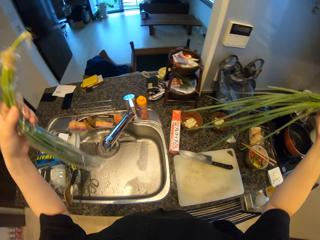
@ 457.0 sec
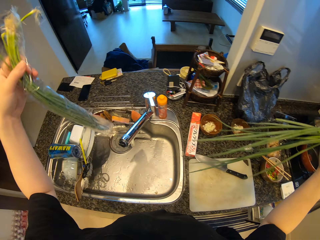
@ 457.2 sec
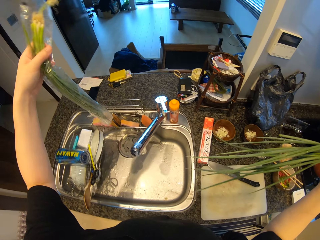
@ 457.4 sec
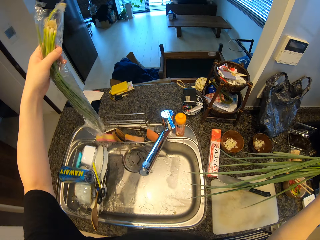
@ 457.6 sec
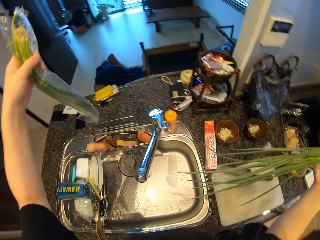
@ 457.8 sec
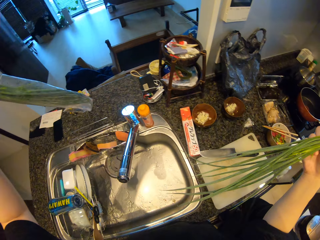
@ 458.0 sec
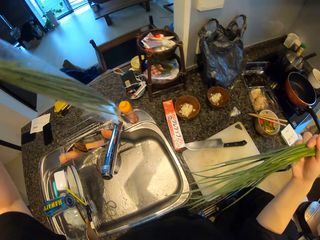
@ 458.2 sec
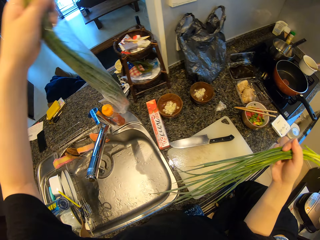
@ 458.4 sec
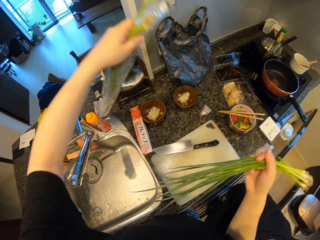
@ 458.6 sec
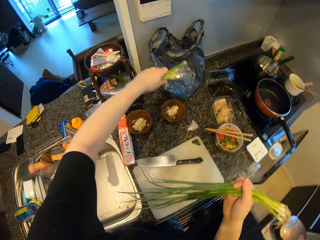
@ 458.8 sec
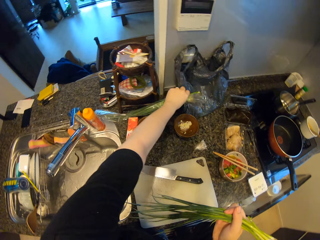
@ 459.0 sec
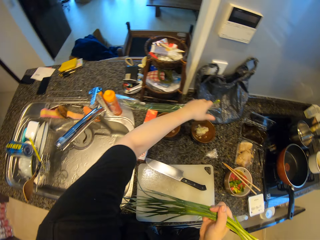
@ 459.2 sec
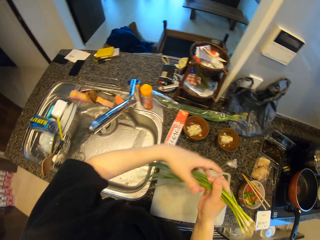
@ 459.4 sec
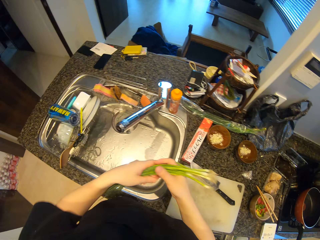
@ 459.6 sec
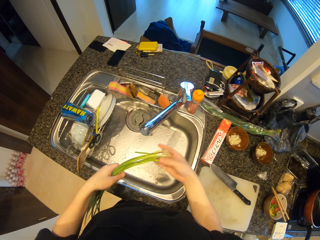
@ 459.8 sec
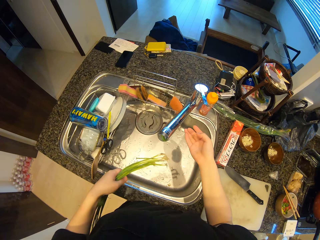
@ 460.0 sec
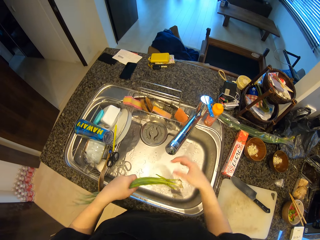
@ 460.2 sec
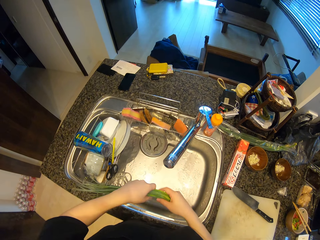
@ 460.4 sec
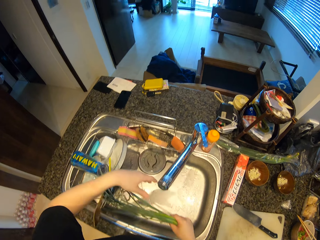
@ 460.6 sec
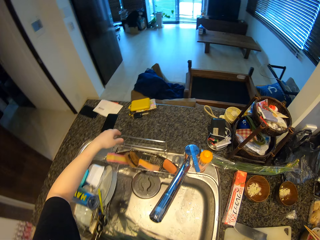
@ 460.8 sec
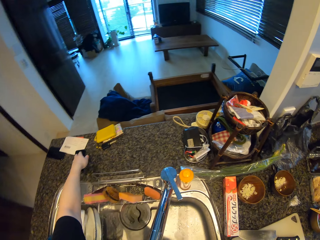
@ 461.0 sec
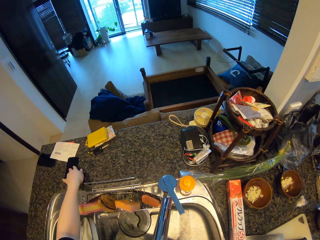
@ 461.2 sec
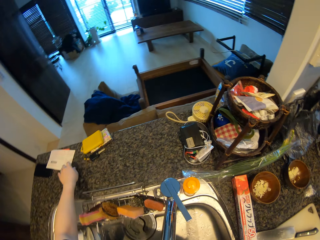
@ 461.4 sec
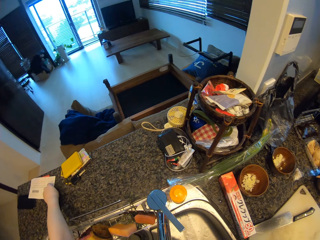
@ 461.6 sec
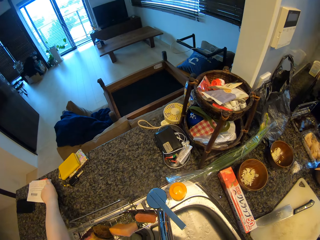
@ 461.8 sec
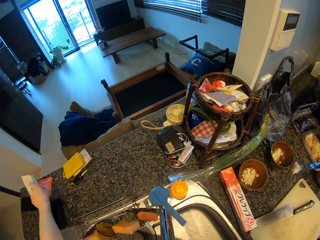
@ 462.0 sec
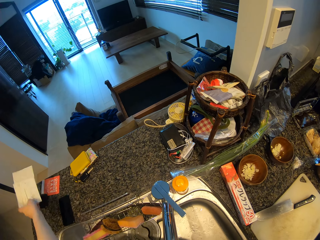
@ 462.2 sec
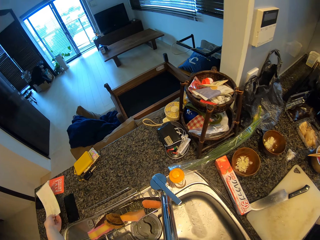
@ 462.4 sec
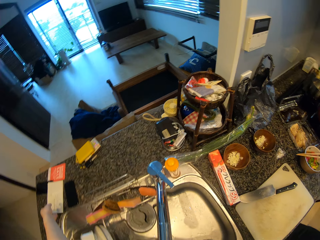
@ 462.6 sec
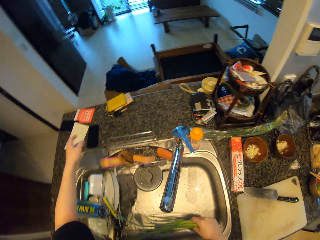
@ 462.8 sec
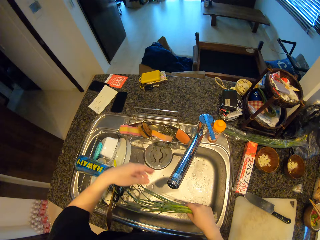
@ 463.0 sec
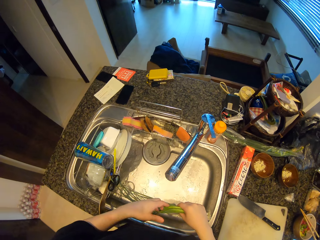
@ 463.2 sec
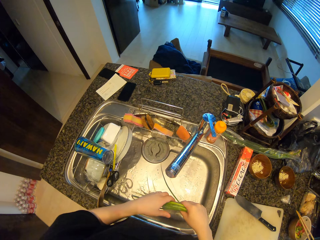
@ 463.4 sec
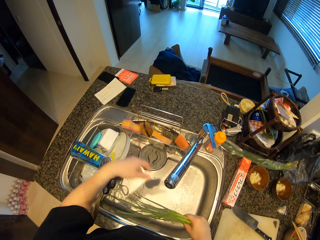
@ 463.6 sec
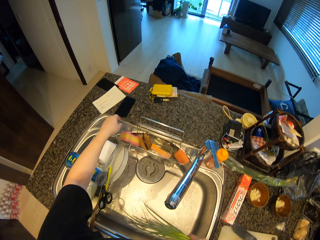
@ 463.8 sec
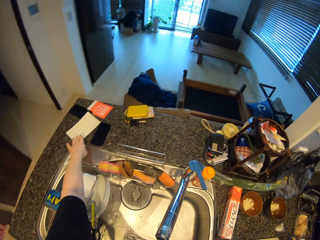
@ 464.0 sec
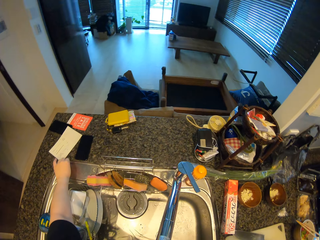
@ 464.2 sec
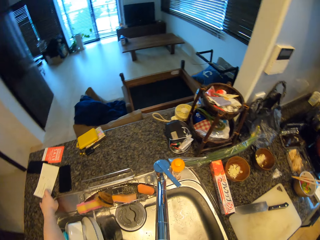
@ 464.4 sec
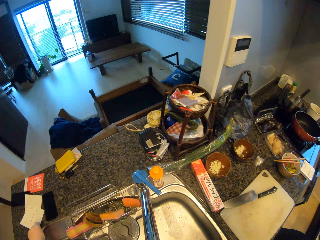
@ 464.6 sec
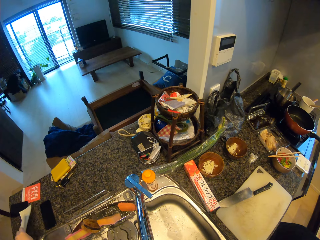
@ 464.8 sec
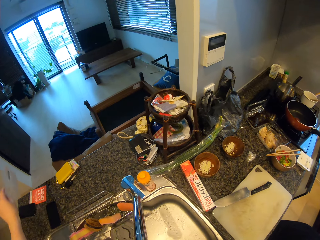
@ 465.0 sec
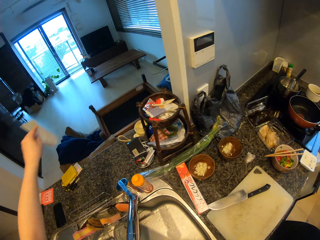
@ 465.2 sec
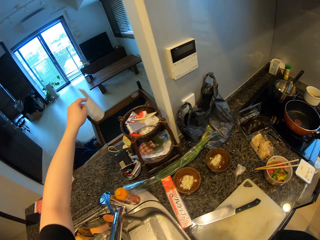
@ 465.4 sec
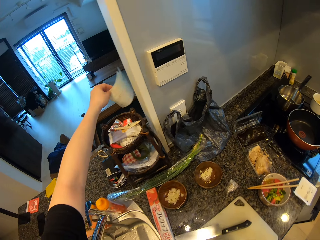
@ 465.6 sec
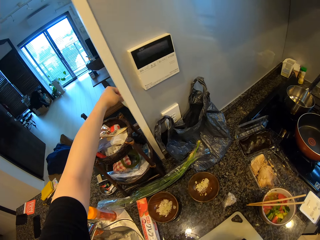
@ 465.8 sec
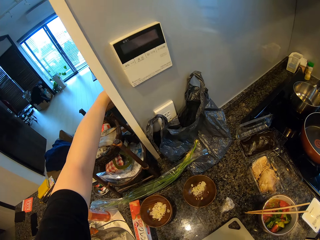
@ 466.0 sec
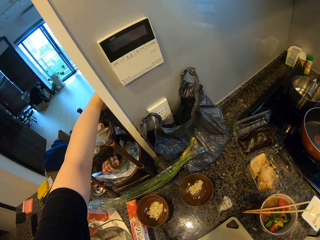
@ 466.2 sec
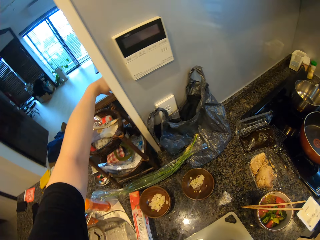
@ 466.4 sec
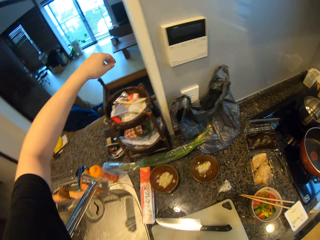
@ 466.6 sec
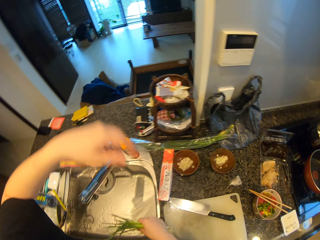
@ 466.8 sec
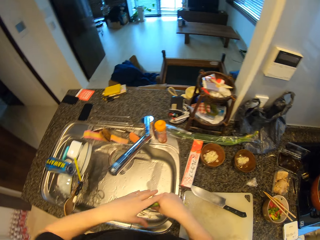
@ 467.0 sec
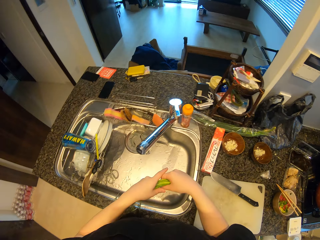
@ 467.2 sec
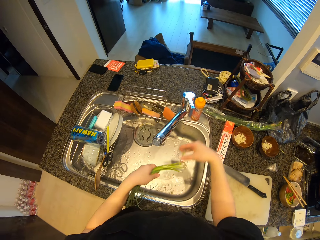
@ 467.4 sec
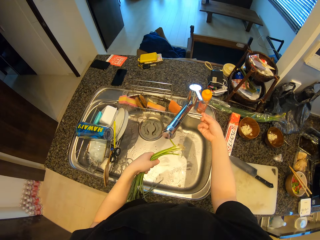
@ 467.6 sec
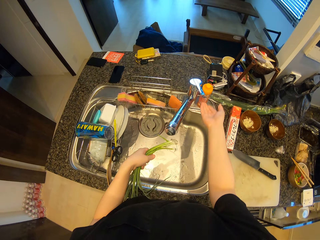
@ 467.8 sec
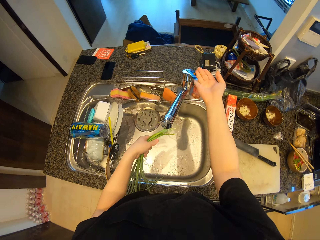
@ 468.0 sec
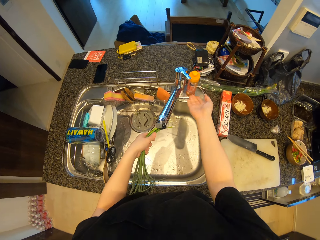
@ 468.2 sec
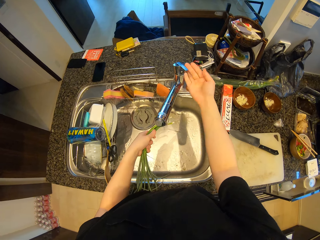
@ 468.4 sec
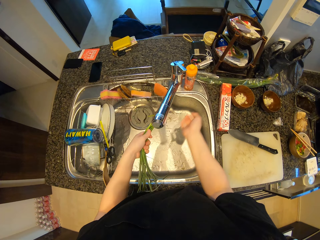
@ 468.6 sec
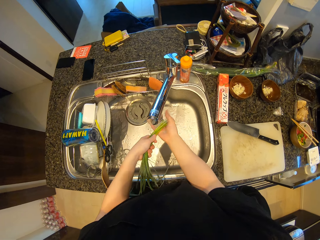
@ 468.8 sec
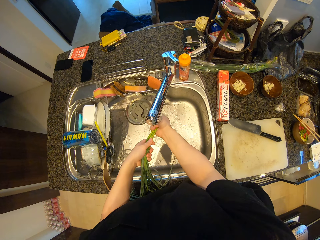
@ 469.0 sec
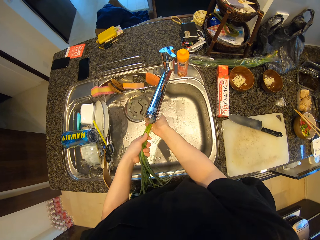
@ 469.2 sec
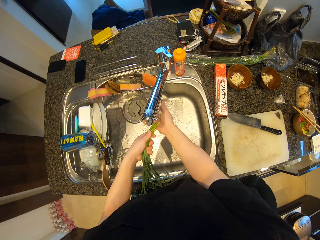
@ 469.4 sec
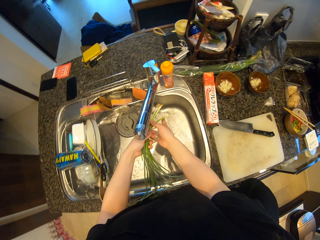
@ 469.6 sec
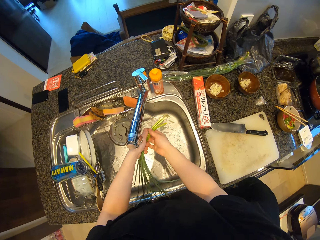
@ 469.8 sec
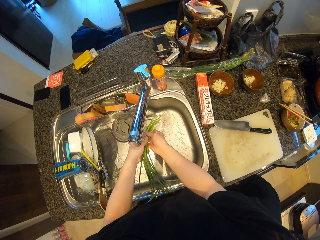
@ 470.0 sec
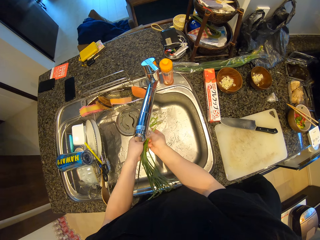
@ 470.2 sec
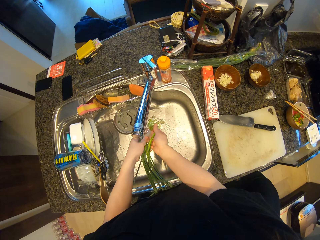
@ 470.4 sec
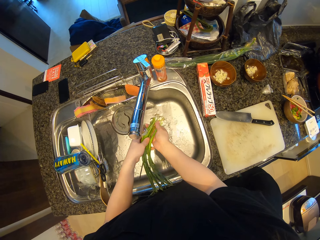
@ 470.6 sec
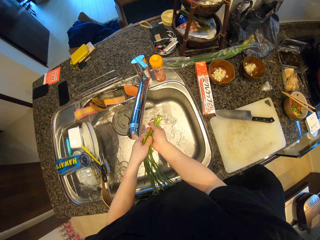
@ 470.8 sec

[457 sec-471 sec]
The camera wearer drops the pack of spring onions on the counter. He passes the spring onions to his left hand. He passes the spring onions to his right hand. He moves a phone on the counter. He picks up a paper, moves the paper on the counter, and drops the paper. He picks up the paper from the counter. He drops the paper behind the wall. He passes the spring onions to his left hand. He holds the onions with his left hand. He opens the tap with his right hand. He rinses the spring onions.

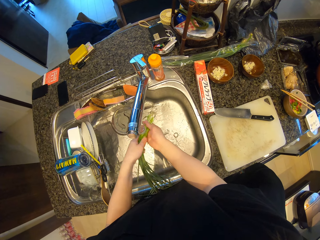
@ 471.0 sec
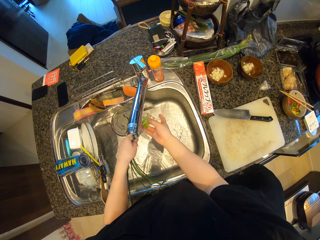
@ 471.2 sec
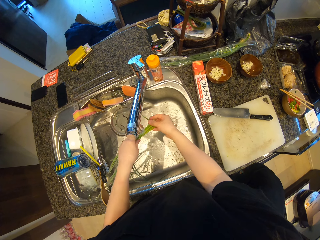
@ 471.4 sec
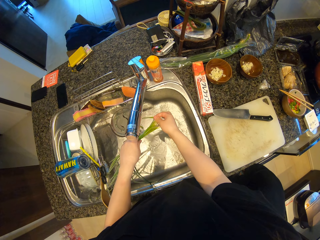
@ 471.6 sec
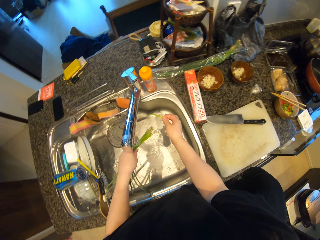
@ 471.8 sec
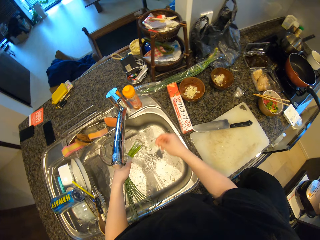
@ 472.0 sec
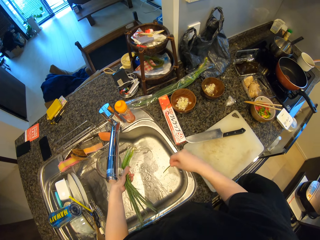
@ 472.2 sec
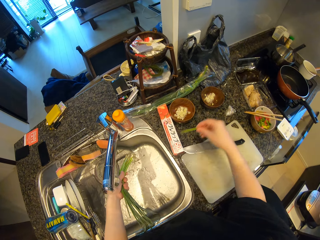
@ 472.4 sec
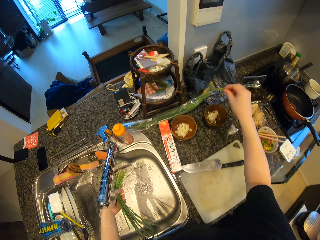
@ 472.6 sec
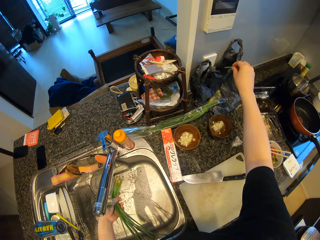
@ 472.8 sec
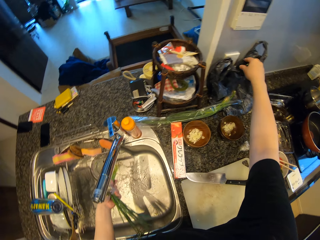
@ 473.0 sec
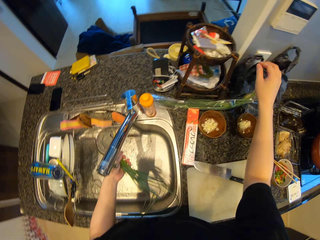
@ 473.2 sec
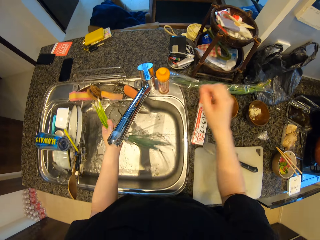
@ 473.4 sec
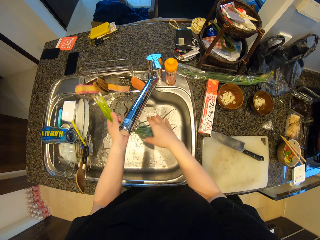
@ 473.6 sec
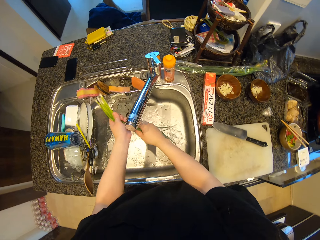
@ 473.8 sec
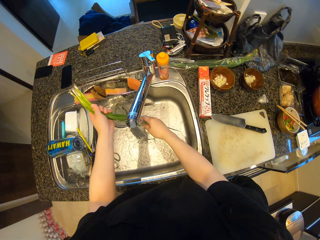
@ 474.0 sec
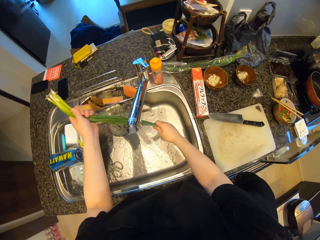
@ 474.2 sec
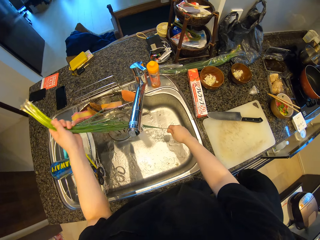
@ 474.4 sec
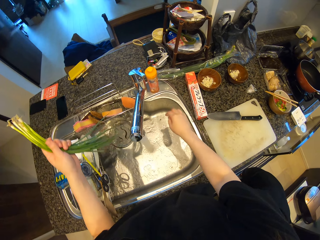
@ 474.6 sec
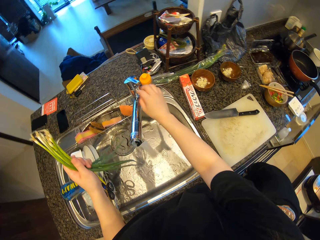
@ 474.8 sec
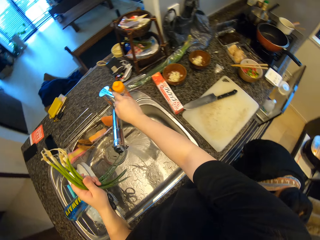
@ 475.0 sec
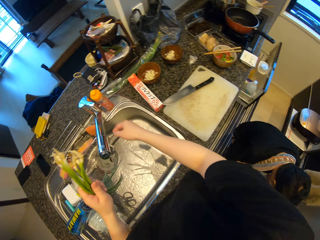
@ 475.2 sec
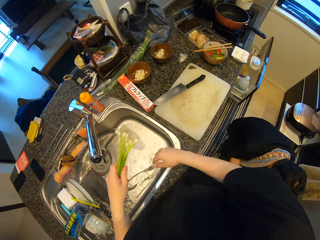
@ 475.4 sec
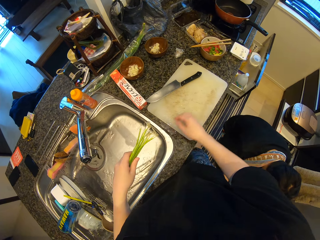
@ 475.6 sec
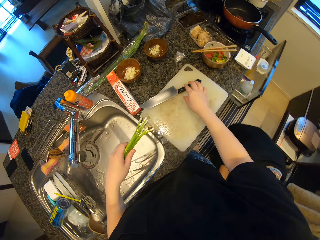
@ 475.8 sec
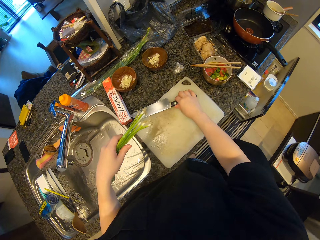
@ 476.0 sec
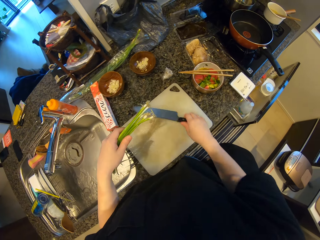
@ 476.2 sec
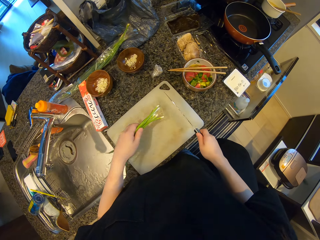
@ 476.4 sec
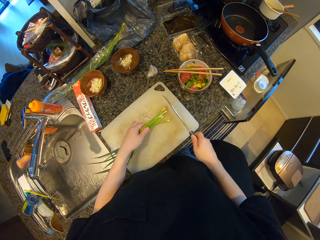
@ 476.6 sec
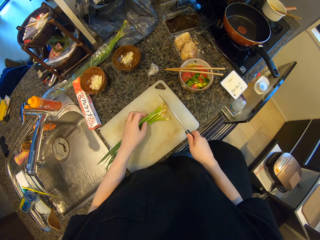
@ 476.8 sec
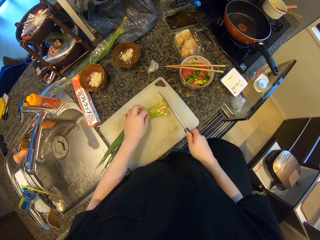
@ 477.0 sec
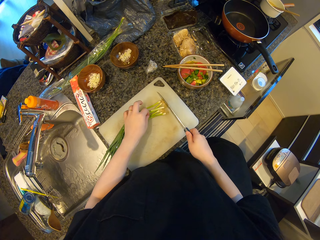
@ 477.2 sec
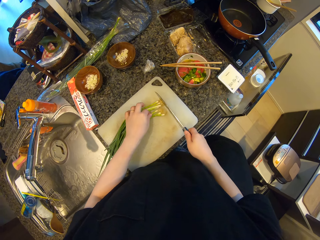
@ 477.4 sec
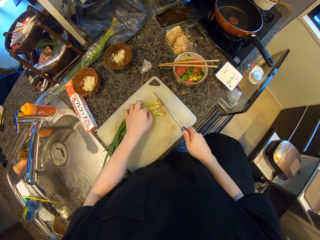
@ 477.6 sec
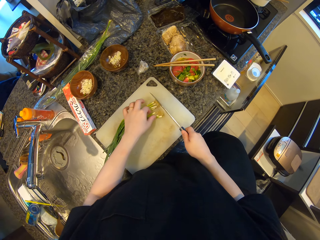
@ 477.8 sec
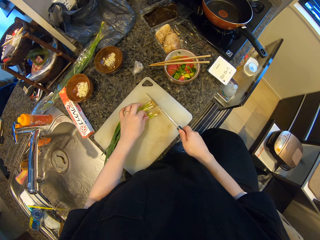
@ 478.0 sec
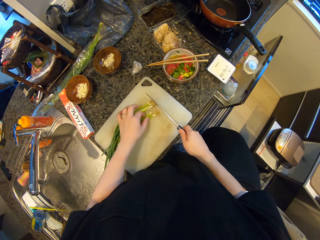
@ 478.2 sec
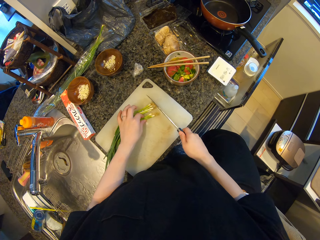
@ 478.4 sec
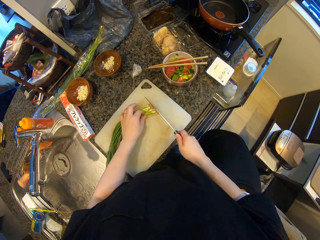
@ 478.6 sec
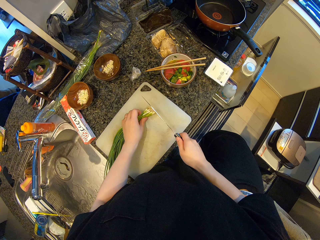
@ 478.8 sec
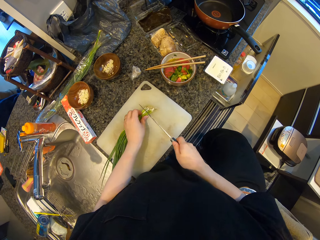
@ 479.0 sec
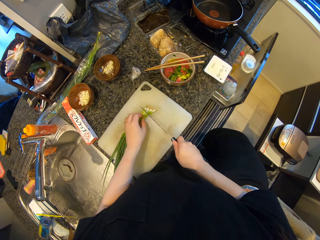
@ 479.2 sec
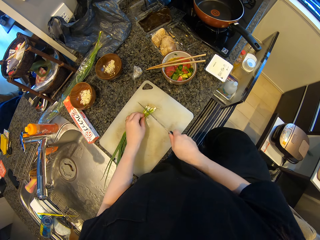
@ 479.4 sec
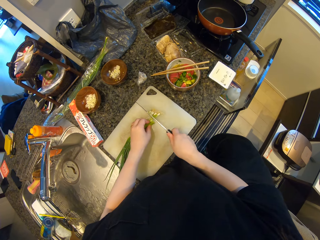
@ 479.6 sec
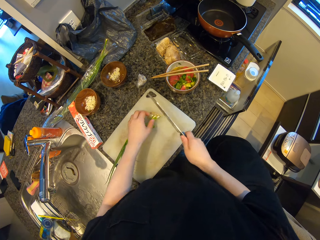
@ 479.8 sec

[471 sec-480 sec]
The camera wearer removes dirt from the spring onions. He throws a small piece of onion. He drops the dirt in the waste bag. He washes the onions. He closes the tap with his right hand. He picks up the knife from the chopping board. He drops the spring onions on the chopping board. He aligns the spring onions on the chopping board. He holds the onions. He cuts the roots of the spring onions.
